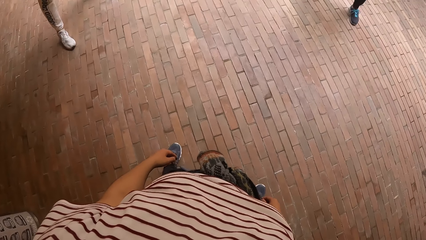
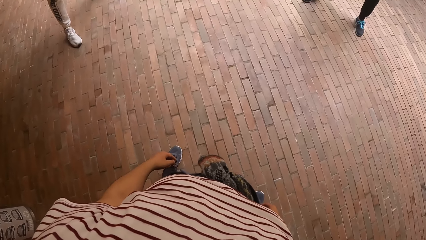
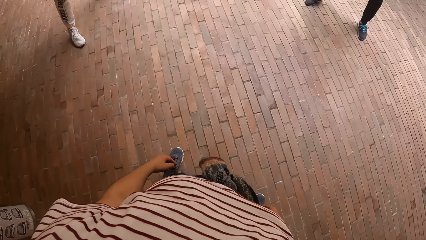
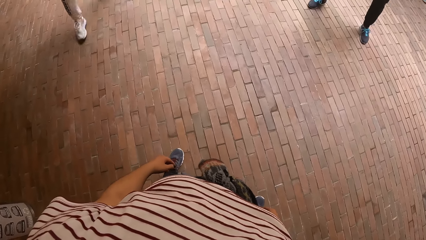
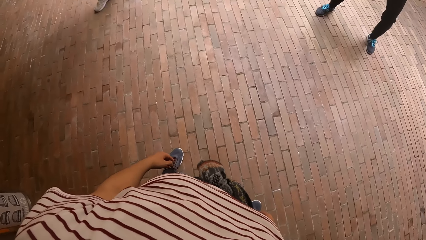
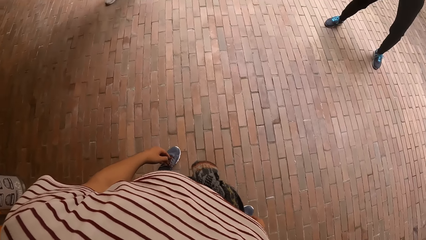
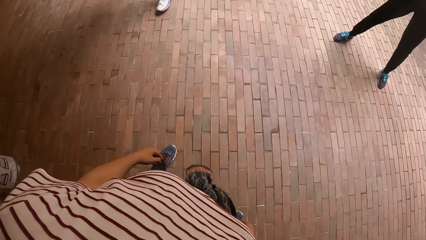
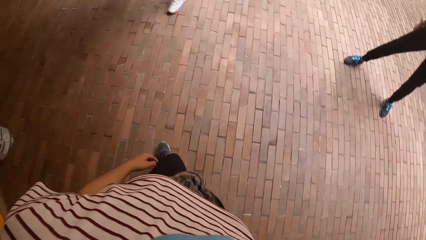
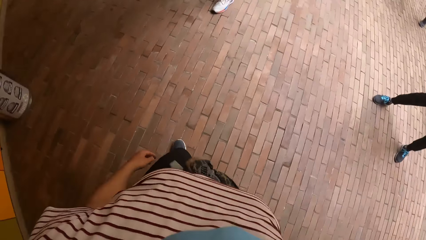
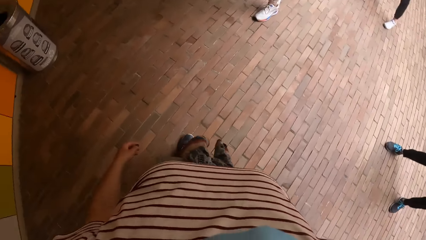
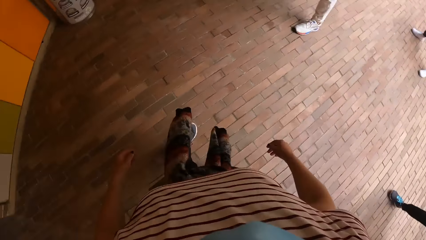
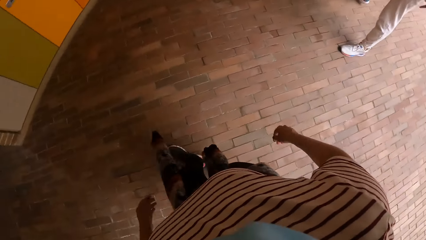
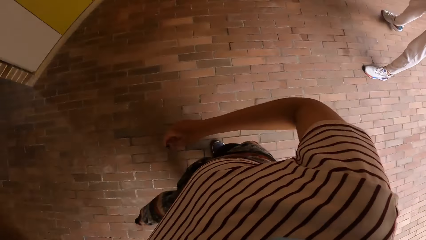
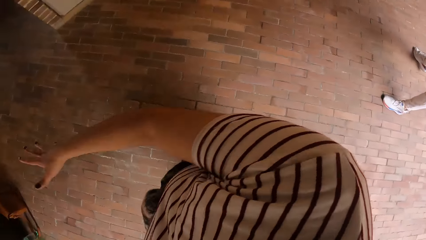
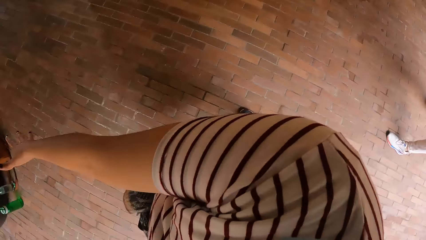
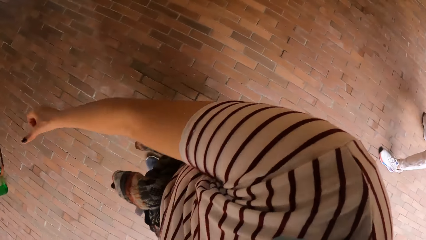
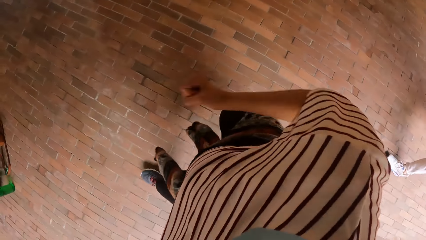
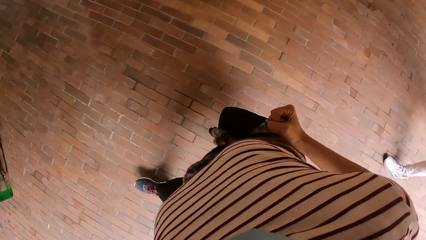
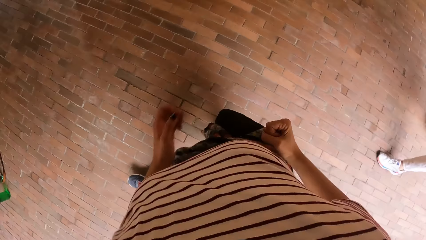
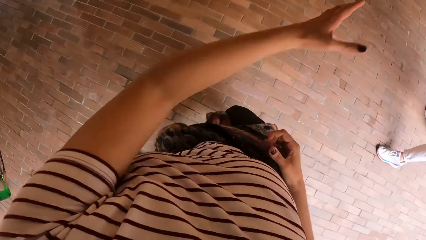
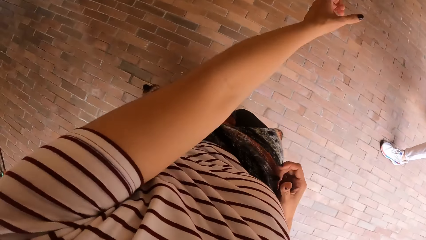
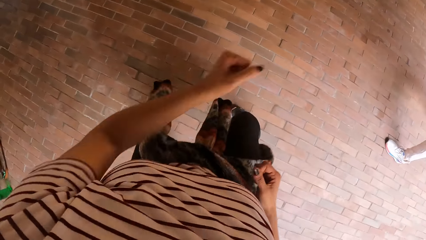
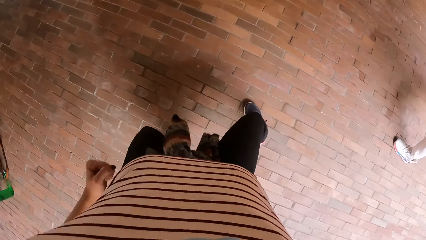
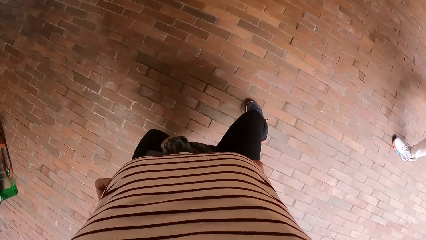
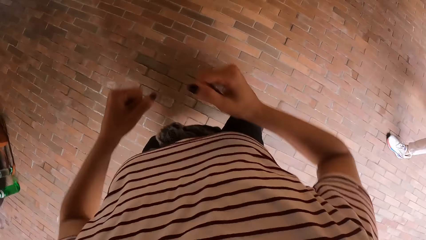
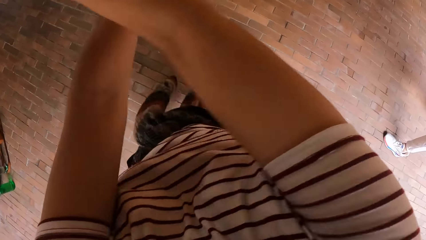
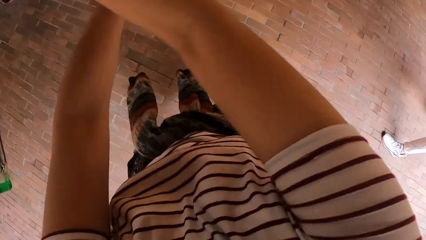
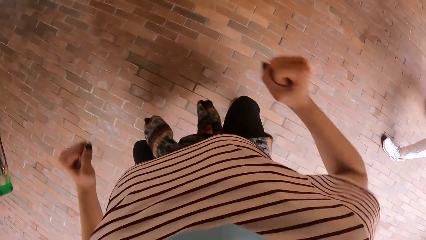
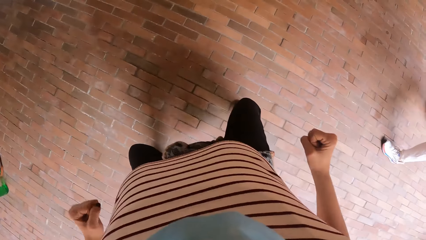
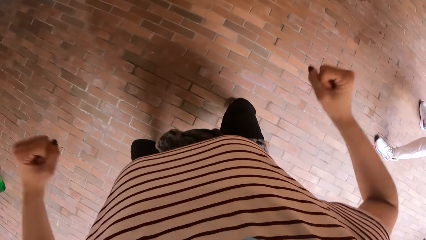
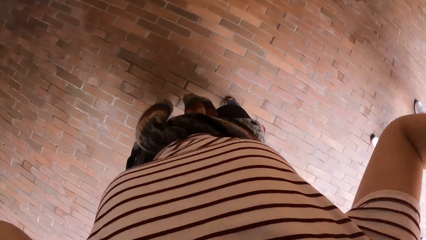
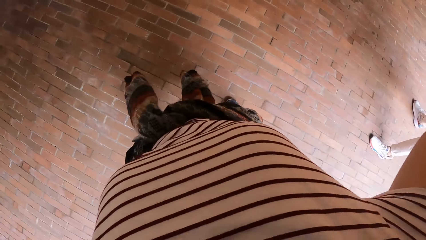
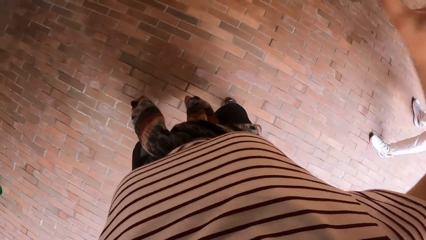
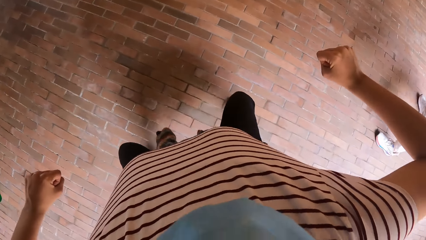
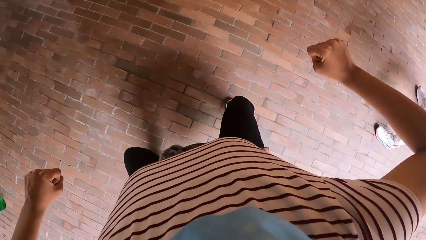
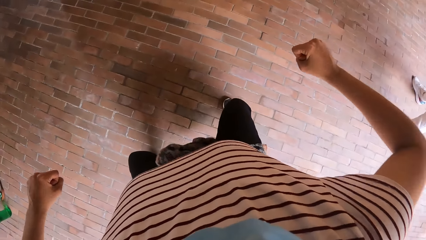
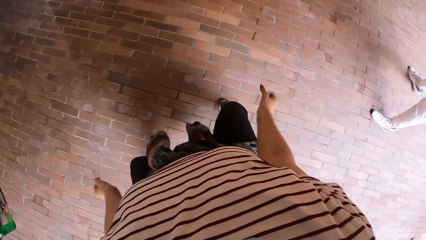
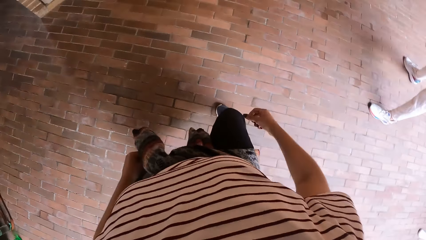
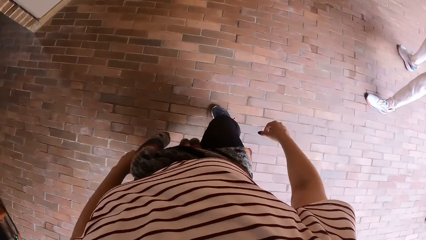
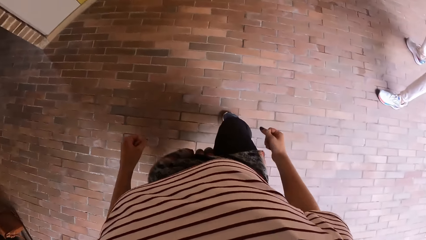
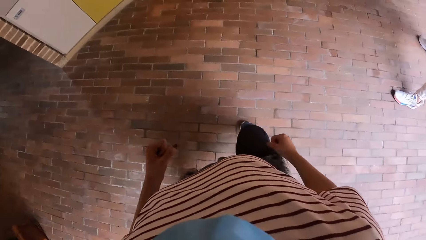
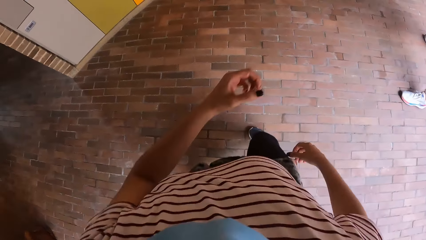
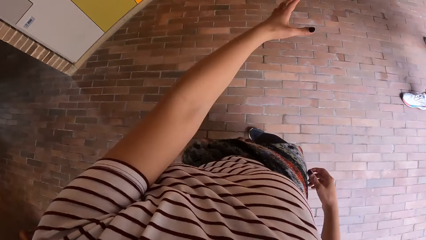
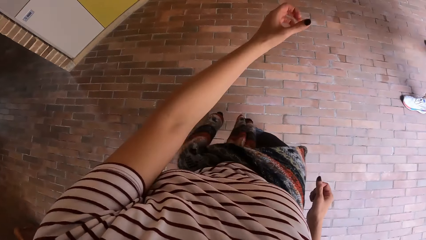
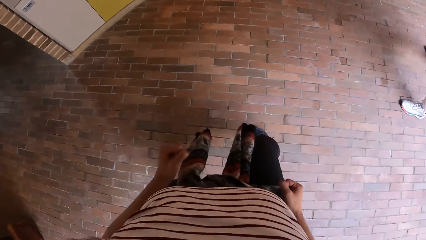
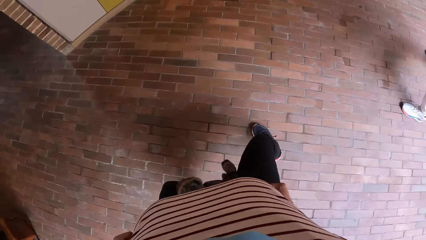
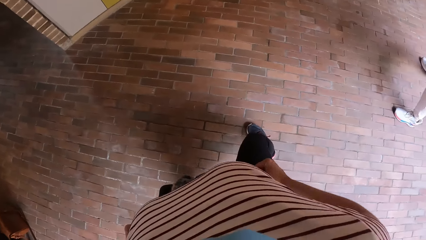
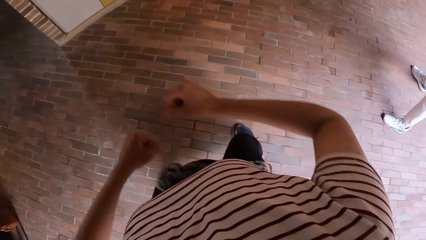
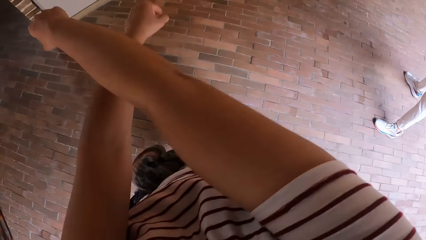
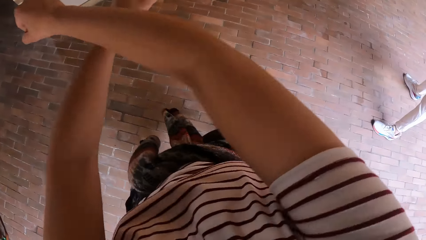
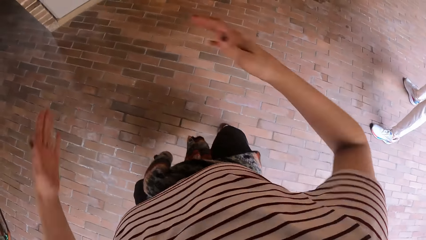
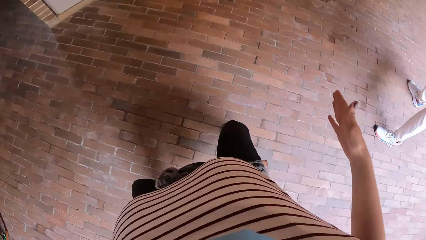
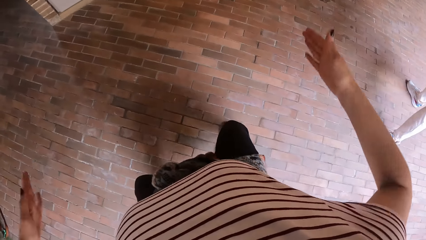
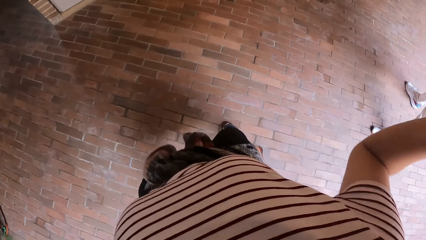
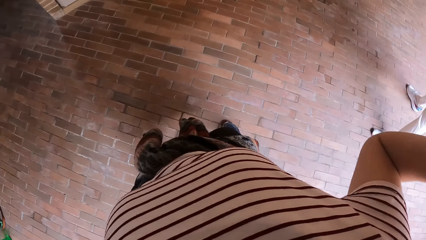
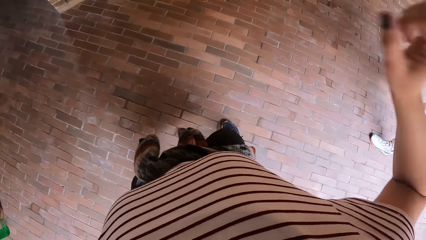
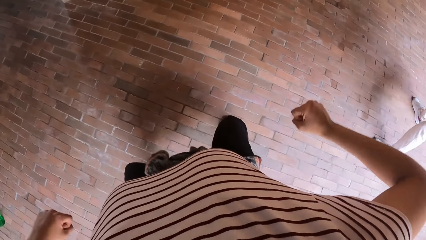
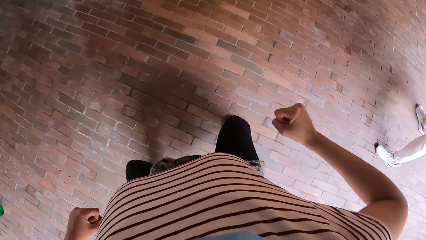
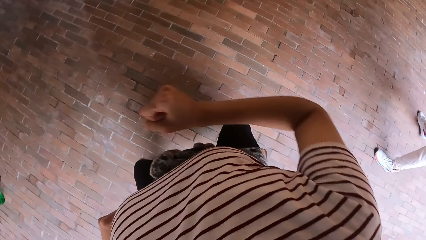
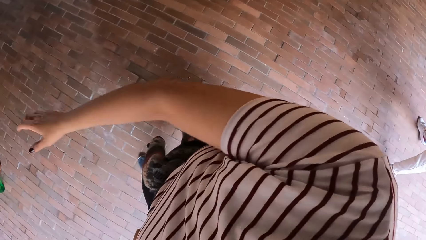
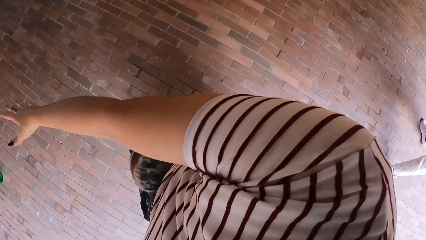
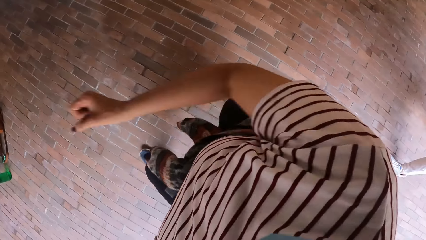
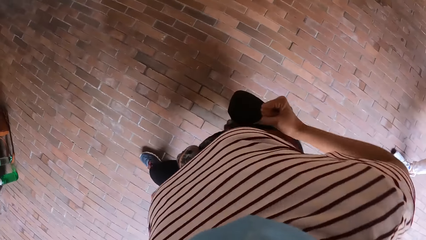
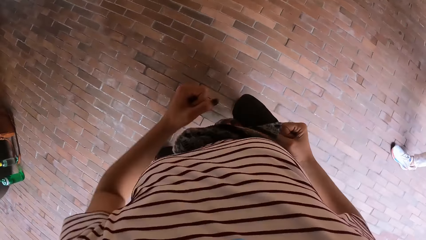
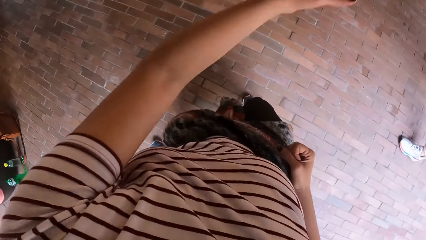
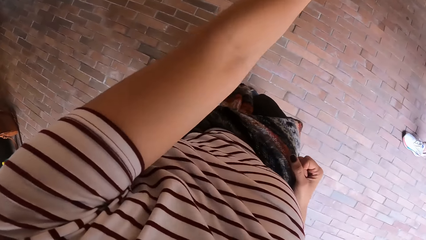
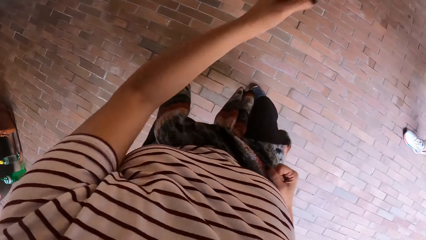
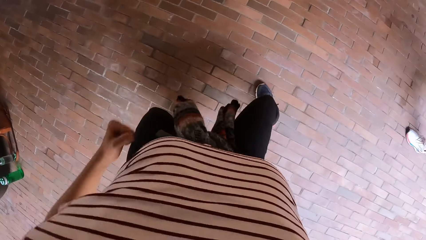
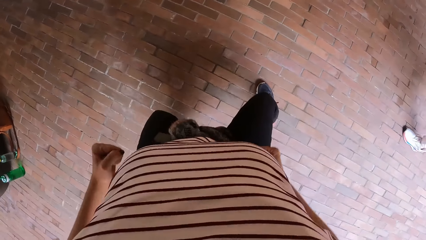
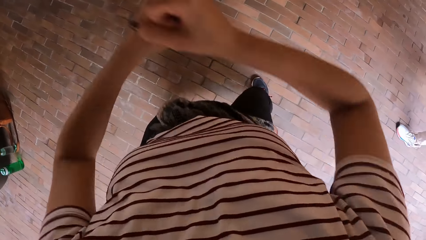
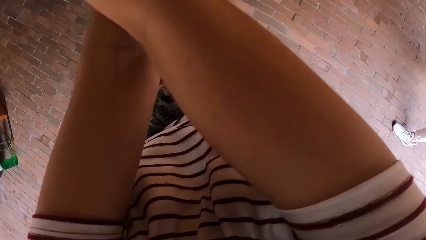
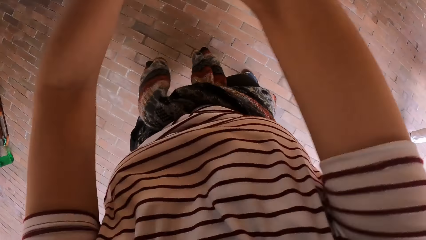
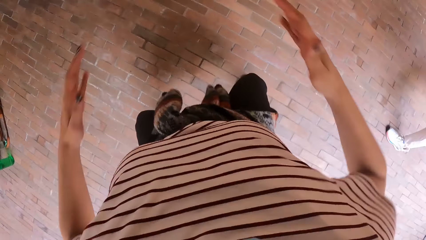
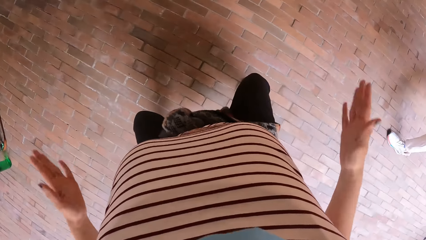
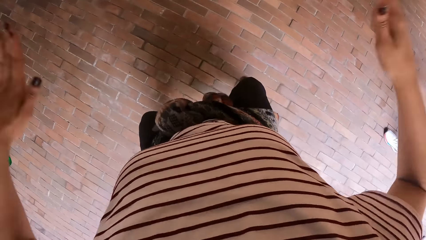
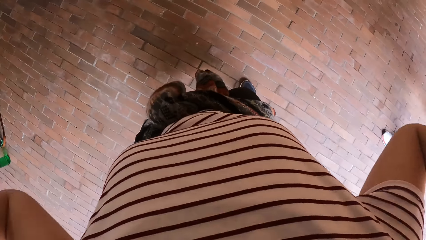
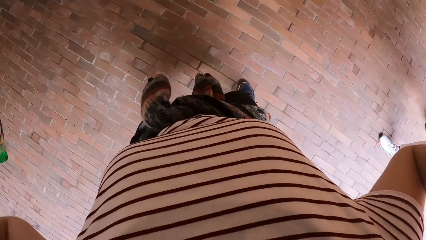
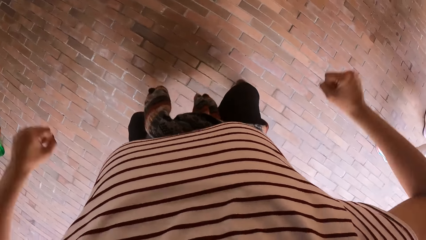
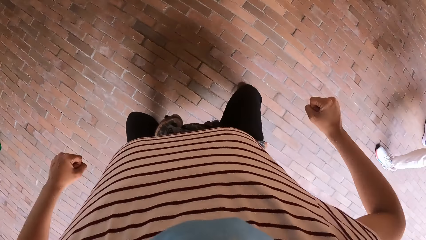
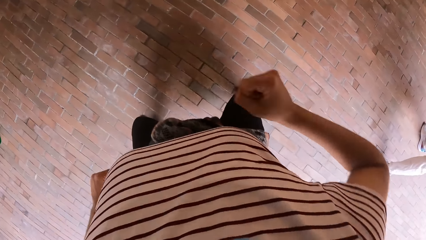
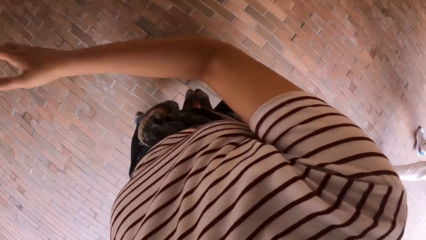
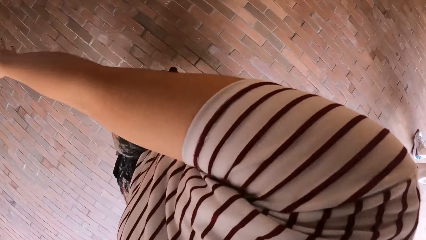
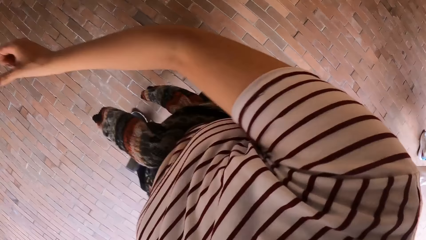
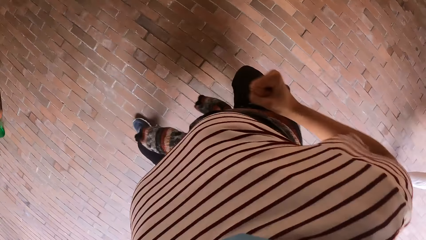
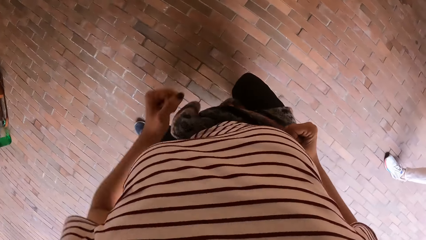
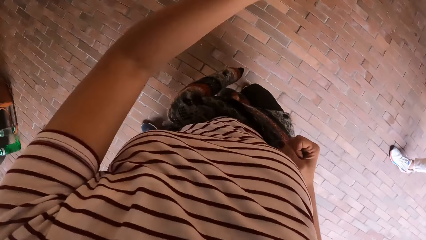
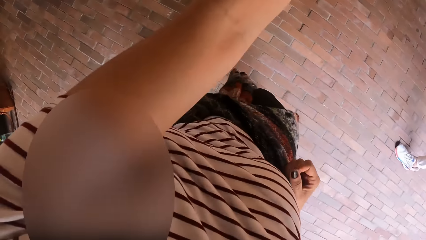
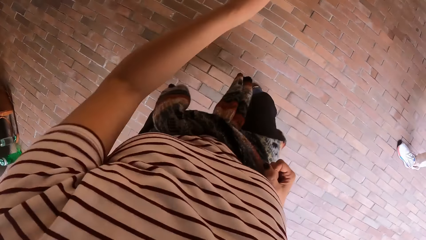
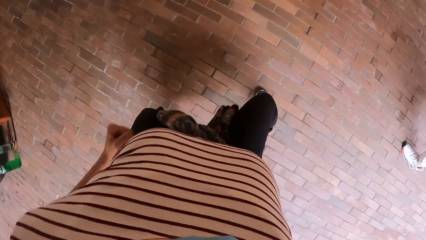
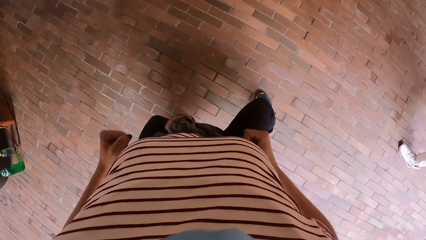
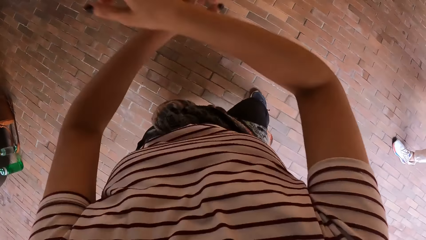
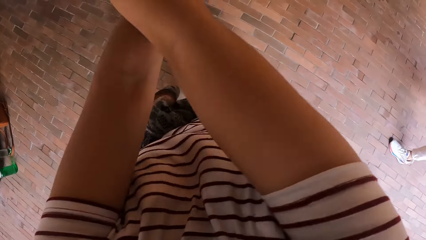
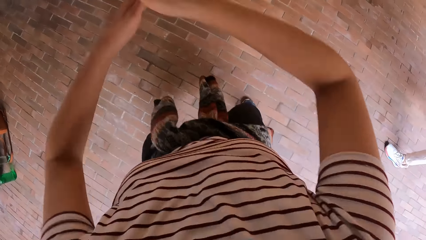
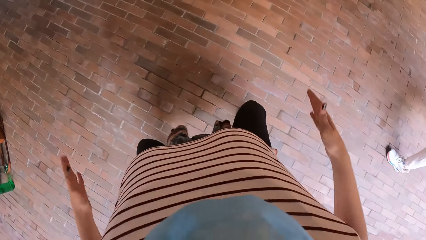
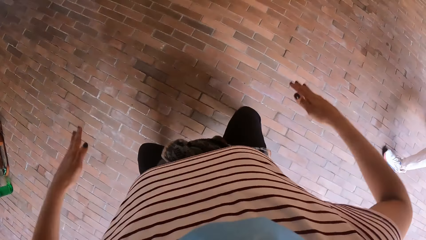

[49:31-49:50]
The camera wearer stretches her right hand. She pulls back her right hand. She stretches her left hand. She pulls back her left hand. She stretches both hands. She pulls back both hands. She raises both hands. She drops both hands. She stretches her left hand. She pulls back her left hand. She stretches both hands. She pulls back both hands. She raises both hands. She drops both hands. She stretches her right hand. She pulls back her right hand. She stretches her left hand. She pulls back her left hand.
